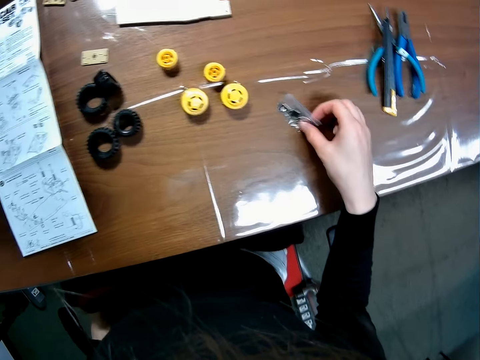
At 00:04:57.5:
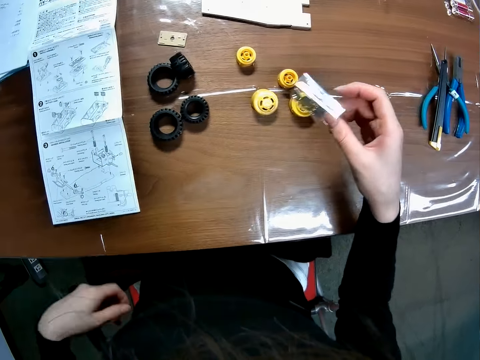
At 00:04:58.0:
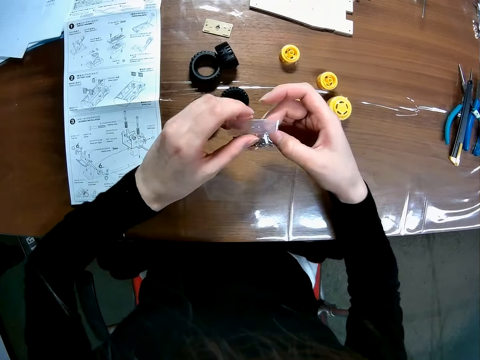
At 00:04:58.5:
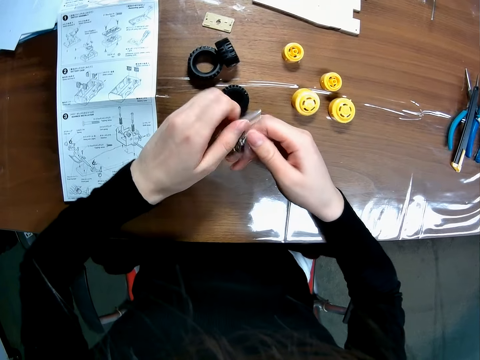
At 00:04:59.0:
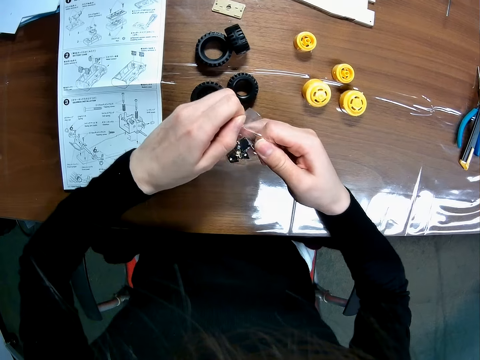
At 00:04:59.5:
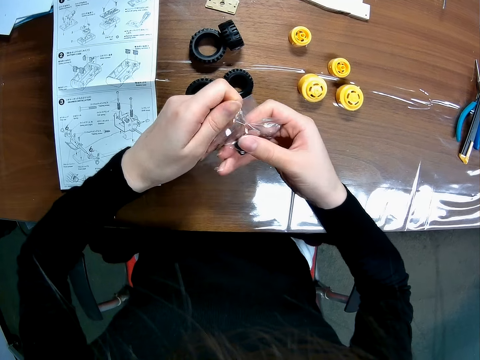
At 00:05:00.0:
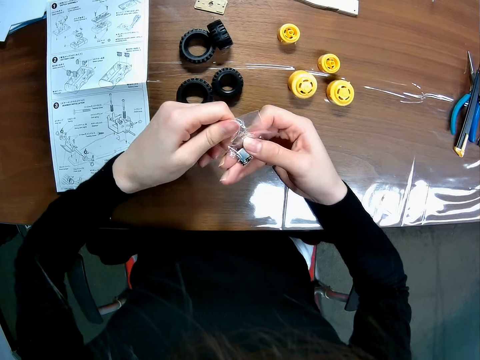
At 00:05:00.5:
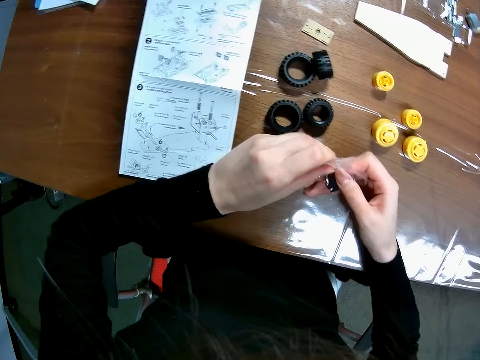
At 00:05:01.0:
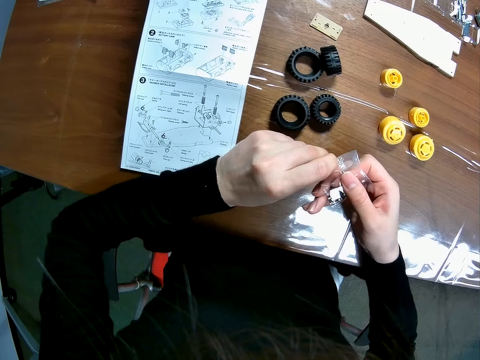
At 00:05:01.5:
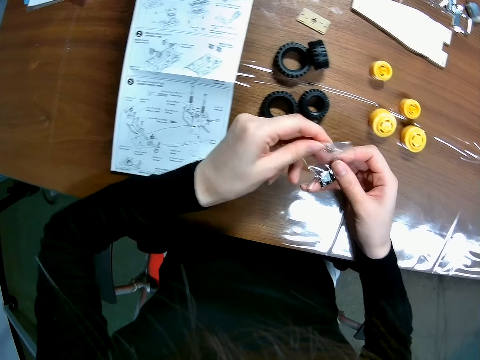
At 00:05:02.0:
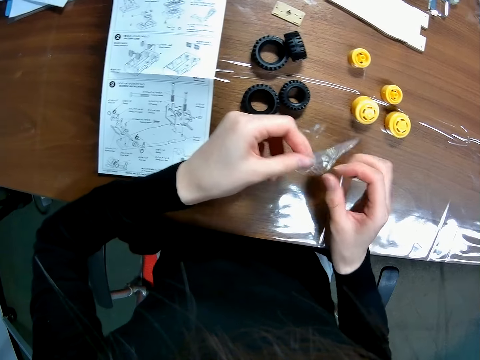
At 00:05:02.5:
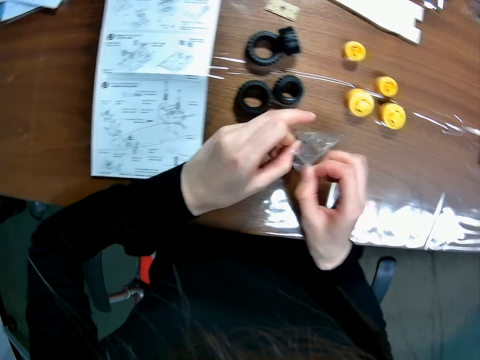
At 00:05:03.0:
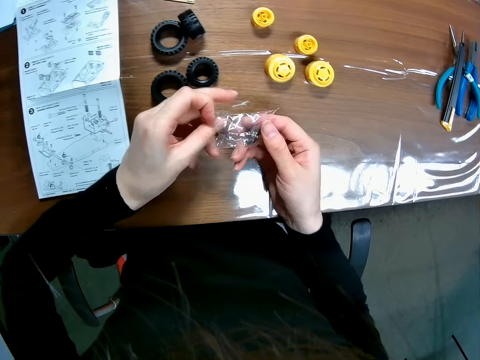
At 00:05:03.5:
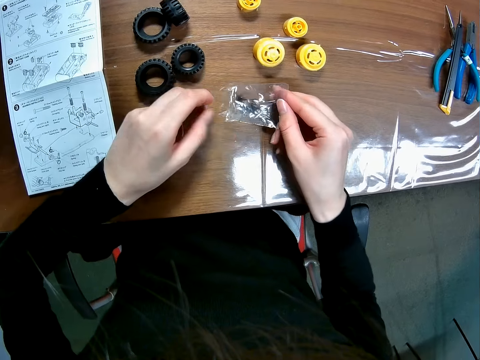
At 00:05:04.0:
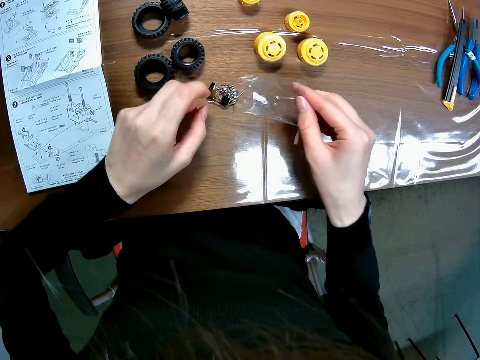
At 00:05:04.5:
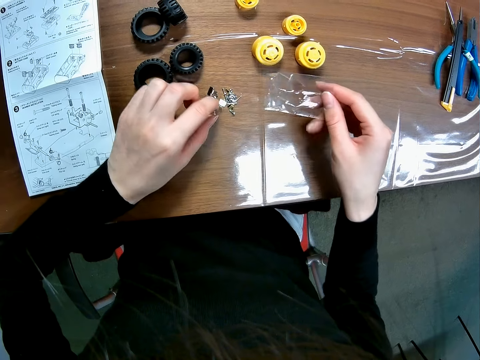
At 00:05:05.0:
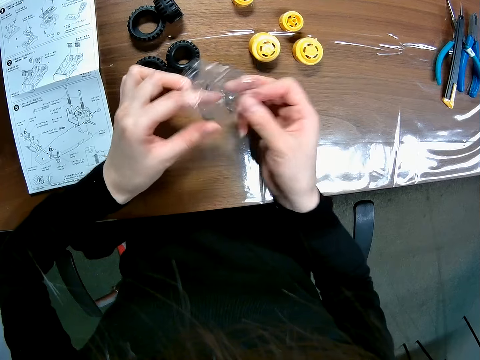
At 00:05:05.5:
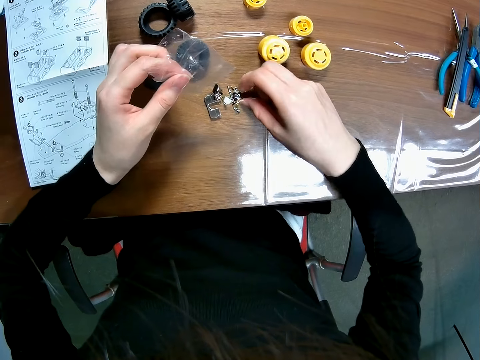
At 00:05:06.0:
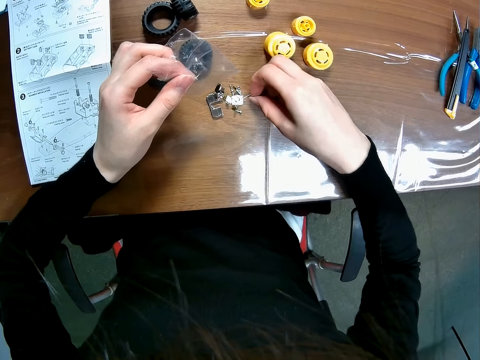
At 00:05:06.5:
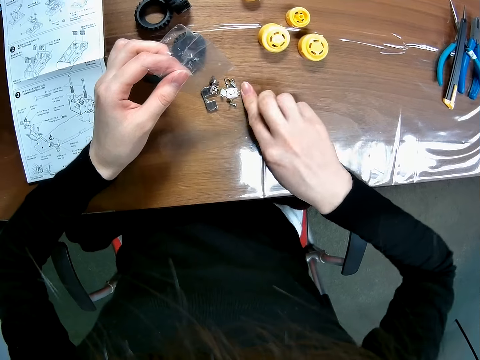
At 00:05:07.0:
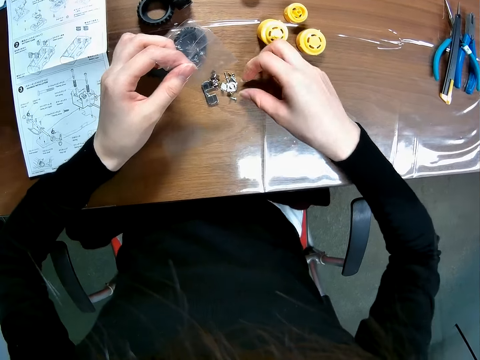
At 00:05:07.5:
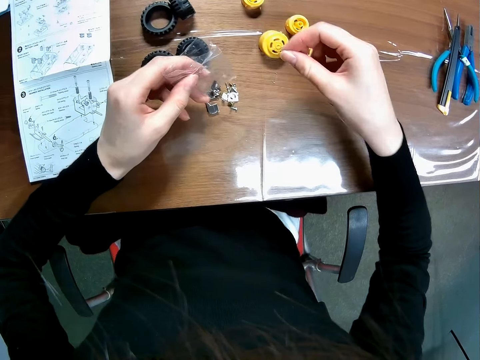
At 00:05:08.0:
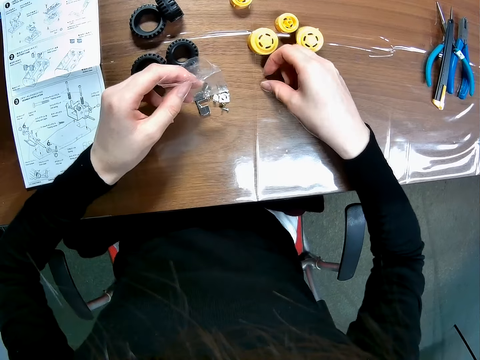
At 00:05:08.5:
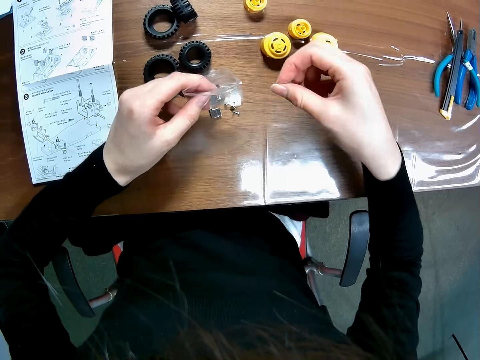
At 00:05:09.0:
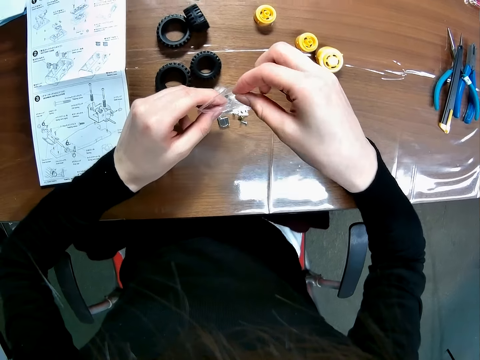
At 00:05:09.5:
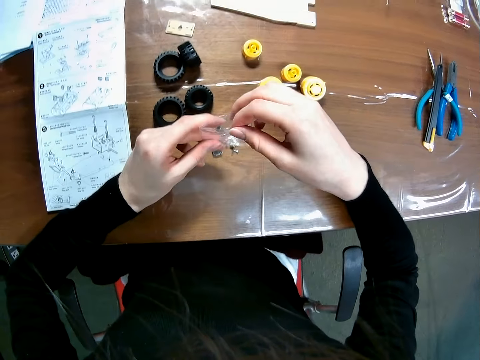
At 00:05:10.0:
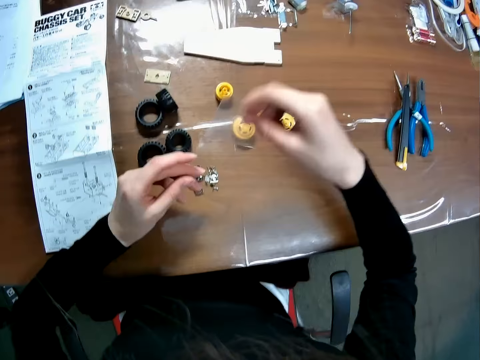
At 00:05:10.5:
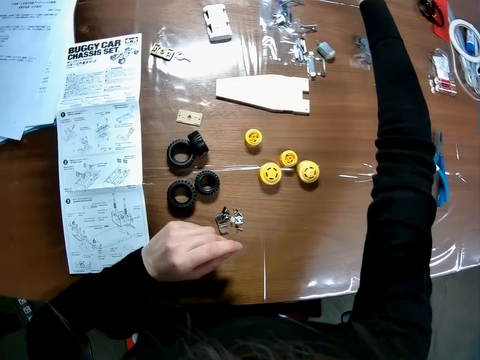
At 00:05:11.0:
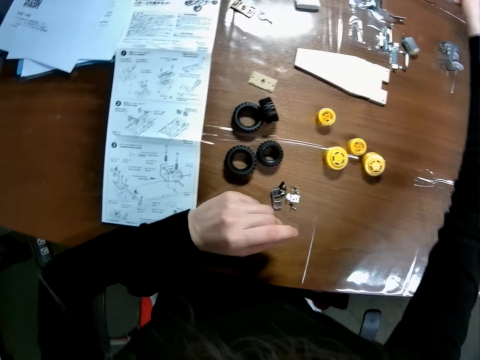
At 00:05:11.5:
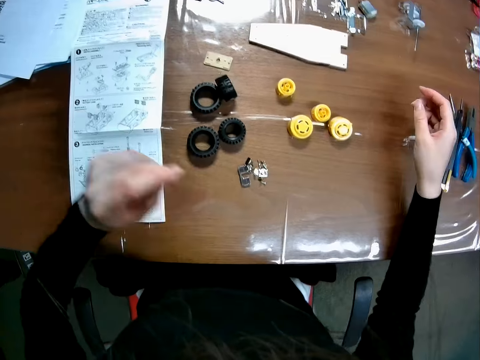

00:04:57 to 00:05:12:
The camera wearer puts their hand under the table. They pick the packaging nylon or plastic bag on the table with their right hand. They hold the plastic bag. They open the packaging nylon. They pour out some toy car's components from the packaging nylon on the table. They touch the toy car's components on the table with their left hand. They put the pins on the table. They hold the plastic bag. They pick one of the toy car's components on the table. They touch the pins. They put the toy car's component in the packaging nylon. They drop the packaging nylon on the table.

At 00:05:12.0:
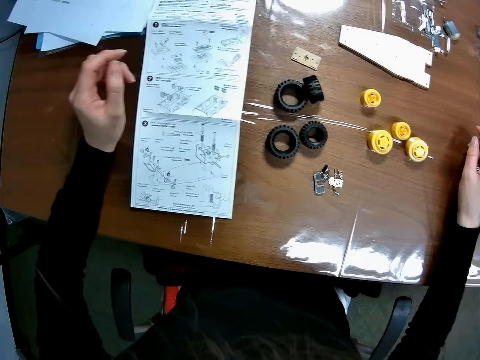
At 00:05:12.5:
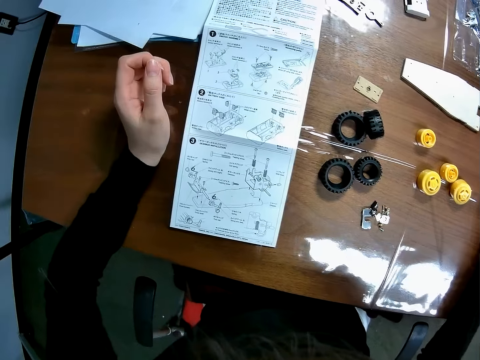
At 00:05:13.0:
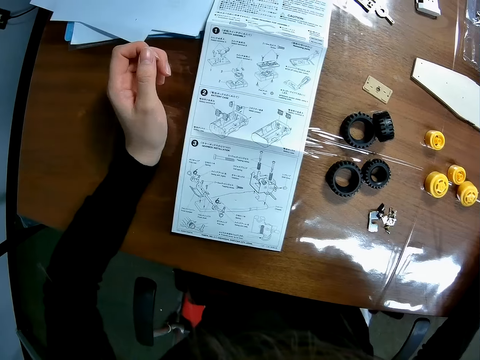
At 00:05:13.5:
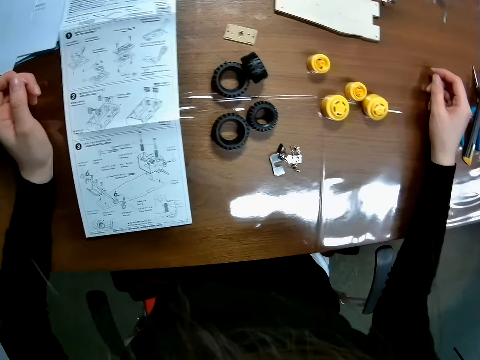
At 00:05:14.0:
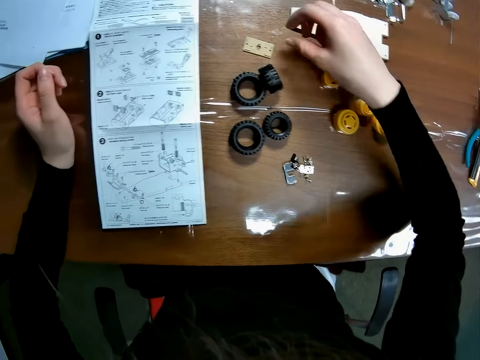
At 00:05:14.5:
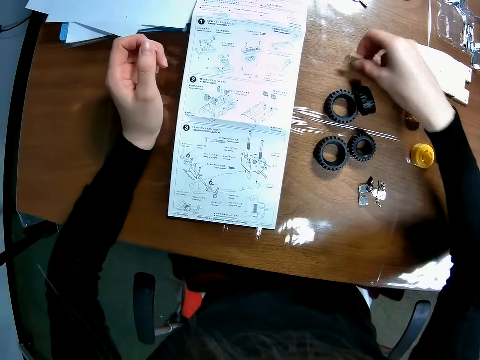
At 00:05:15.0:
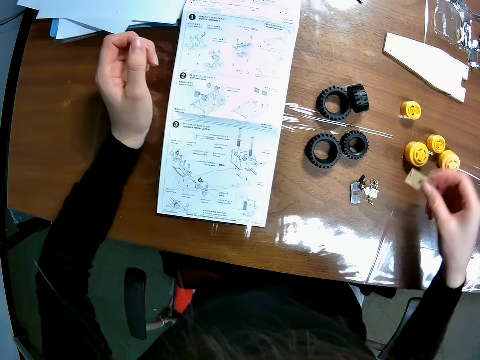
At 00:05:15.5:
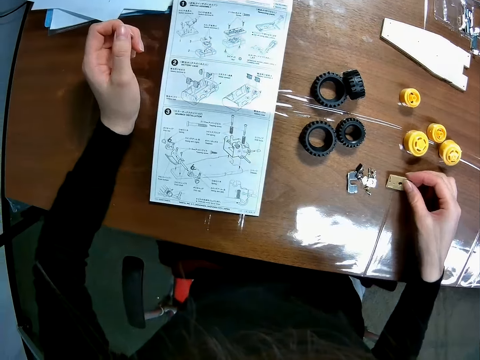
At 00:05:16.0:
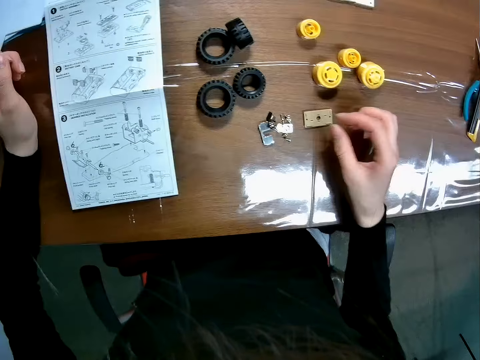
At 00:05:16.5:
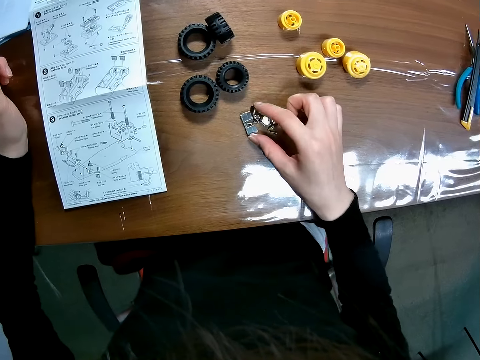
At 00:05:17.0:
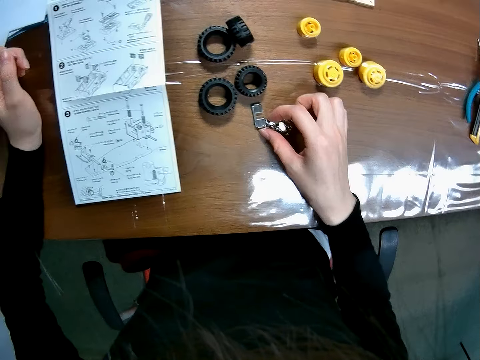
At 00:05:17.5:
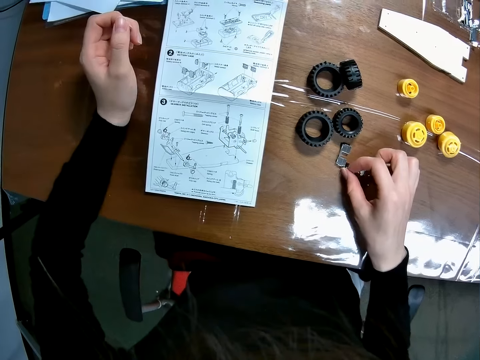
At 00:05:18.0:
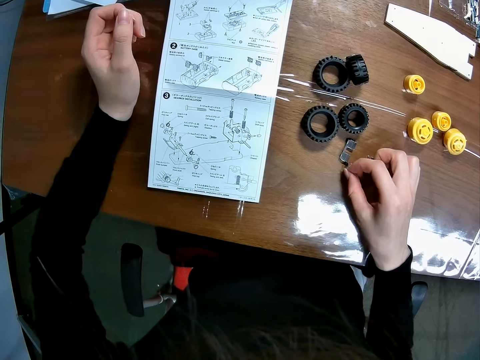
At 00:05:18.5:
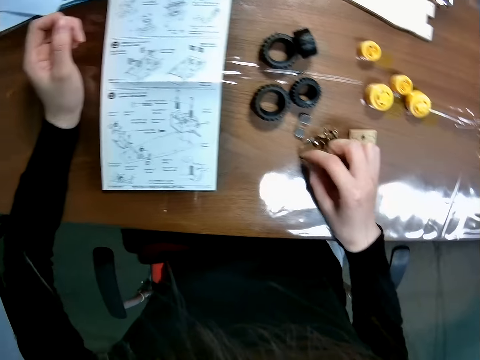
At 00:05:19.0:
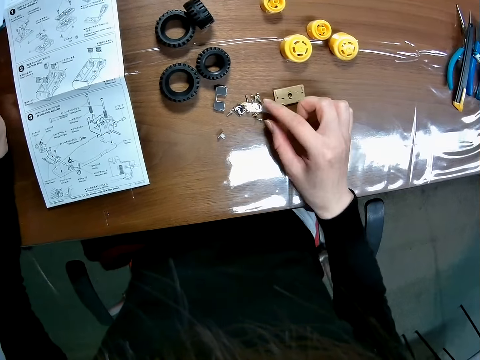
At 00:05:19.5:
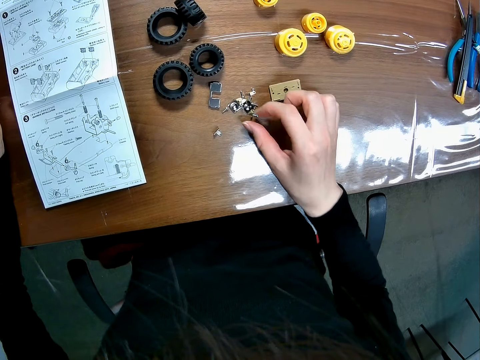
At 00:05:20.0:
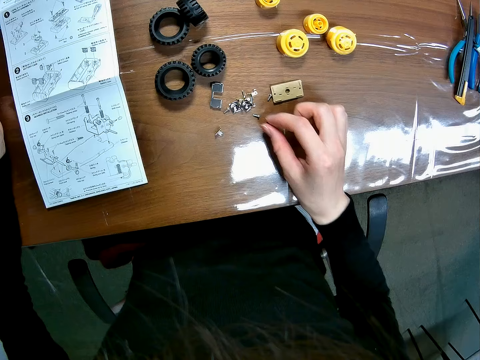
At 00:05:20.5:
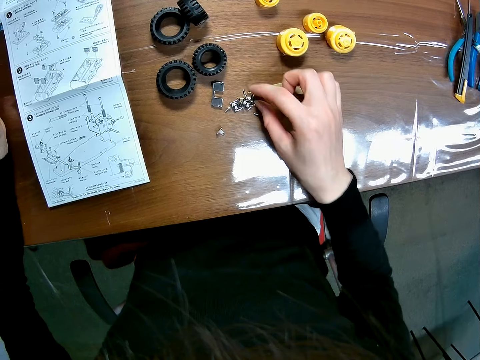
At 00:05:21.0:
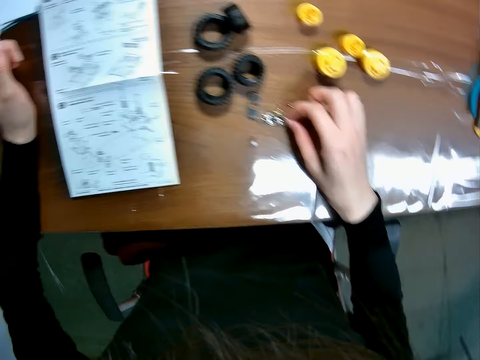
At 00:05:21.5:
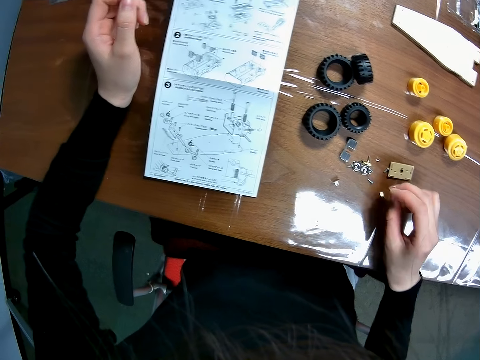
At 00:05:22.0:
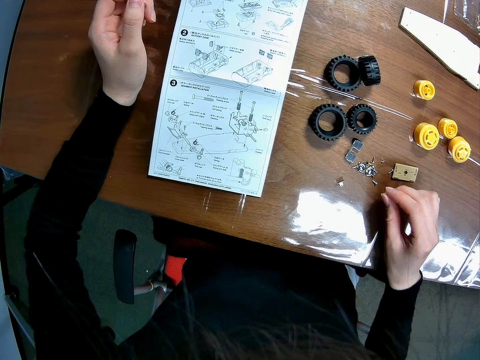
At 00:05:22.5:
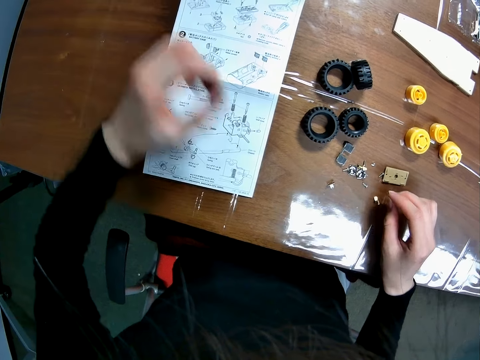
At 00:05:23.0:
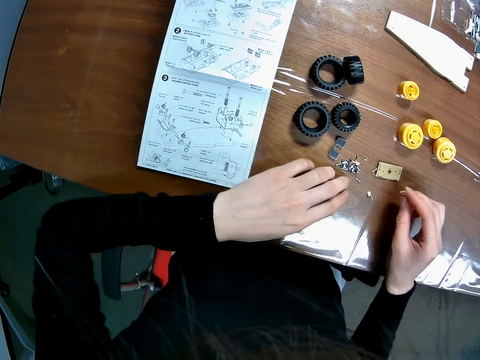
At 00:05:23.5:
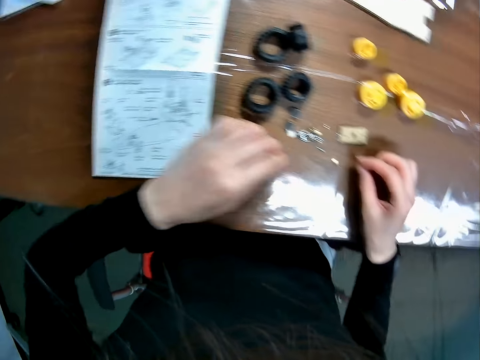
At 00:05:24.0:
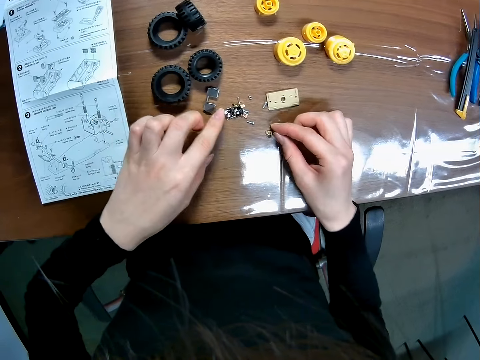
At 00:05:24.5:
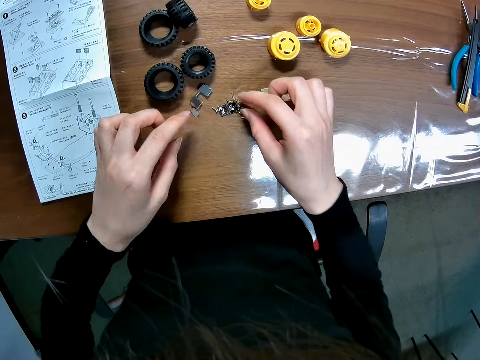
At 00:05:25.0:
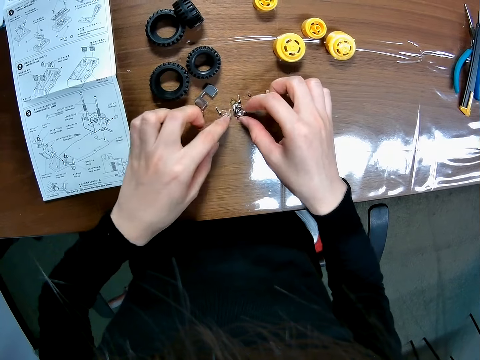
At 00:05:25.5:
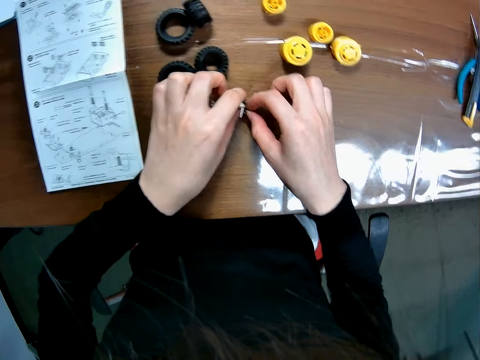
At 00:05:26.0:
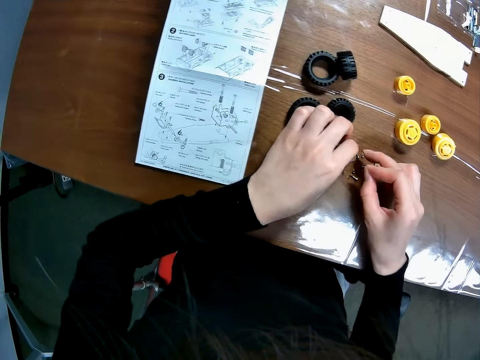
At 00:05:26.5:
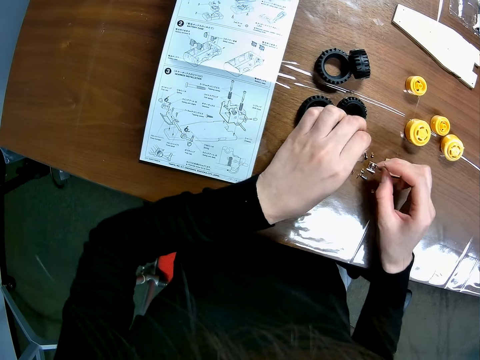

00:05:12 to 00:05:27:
The camera wearer lifts his hands. He moves a toy car's component on the table. He picks the RC car main shaft, holds the RC car main shaft and puts the RC car main shaft on the table. He separates the toy car's components on the table. He touches the pins. He moves the pins.
